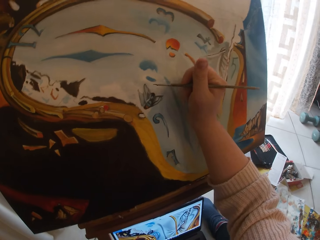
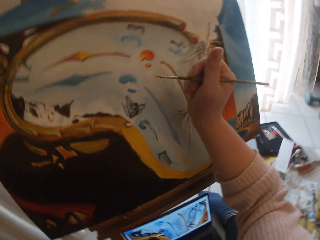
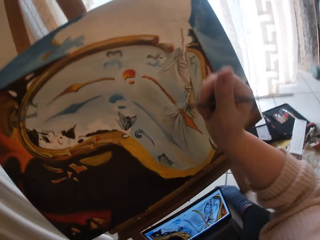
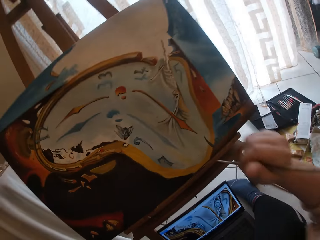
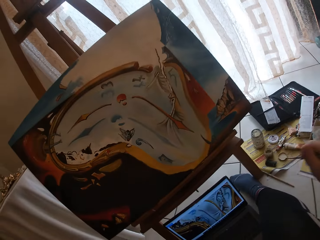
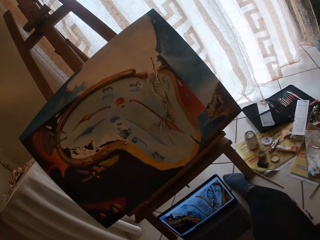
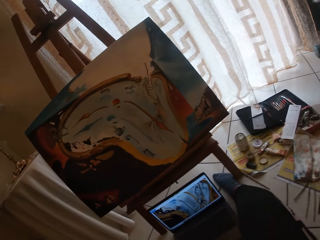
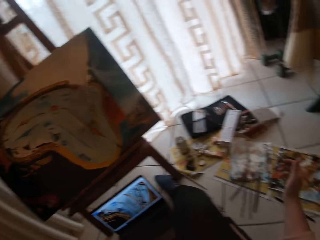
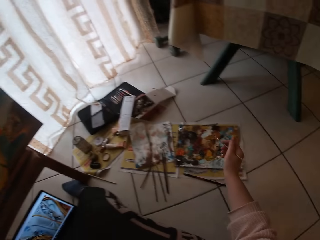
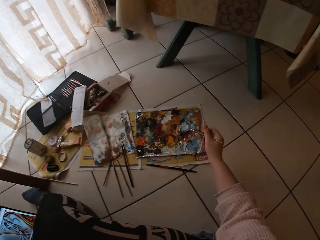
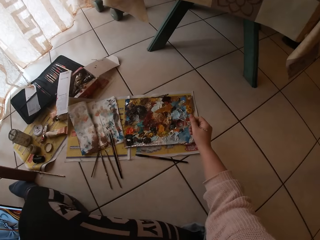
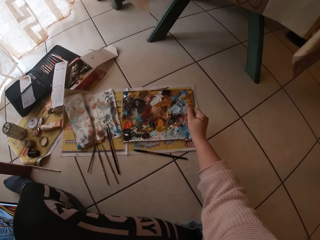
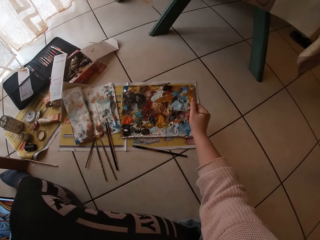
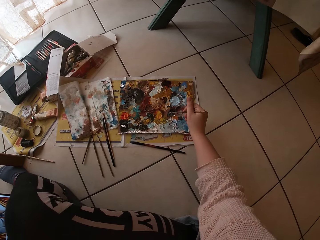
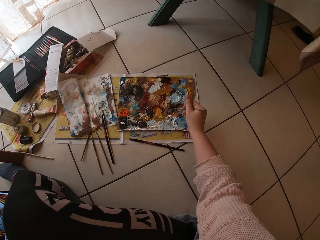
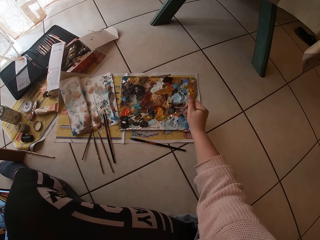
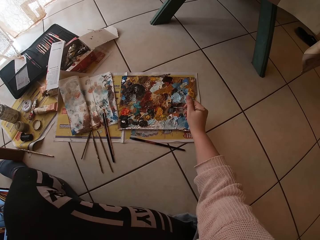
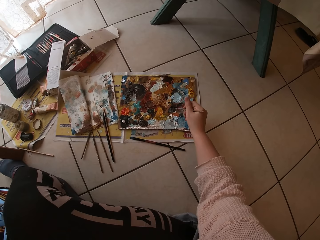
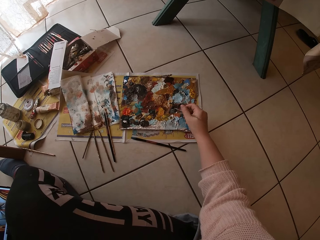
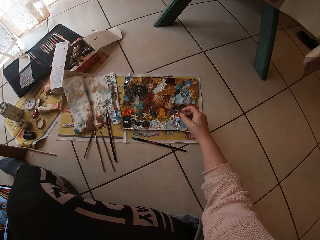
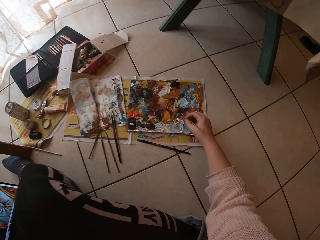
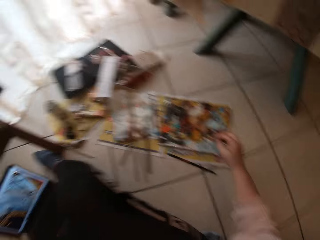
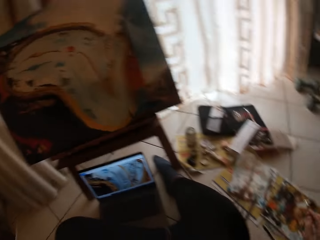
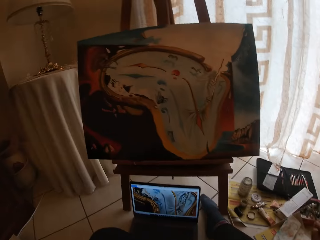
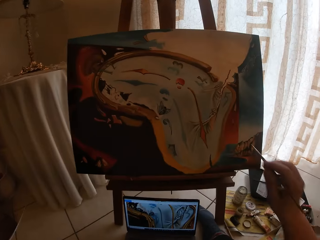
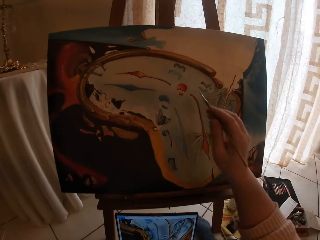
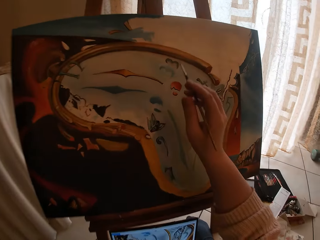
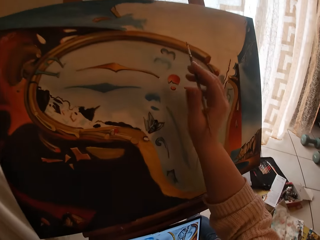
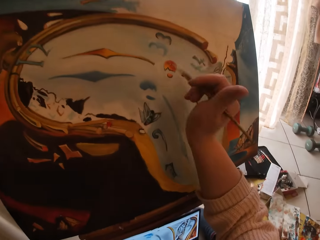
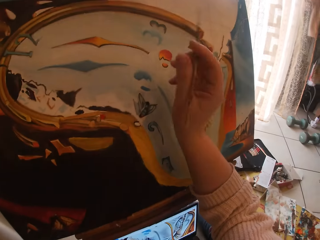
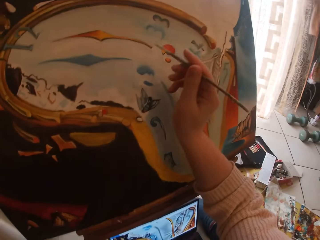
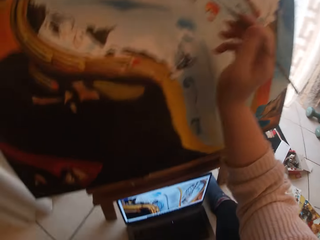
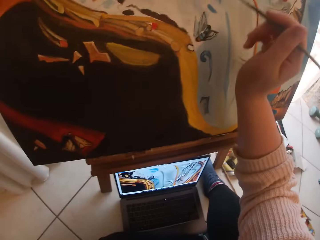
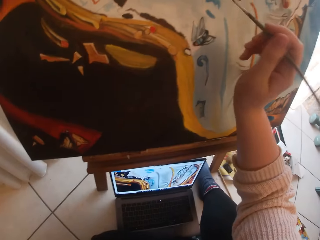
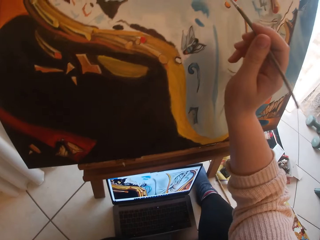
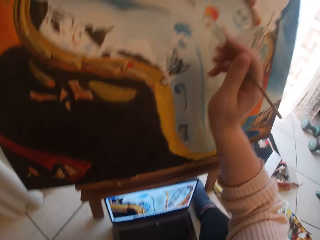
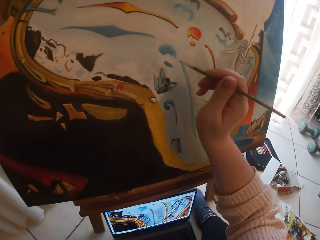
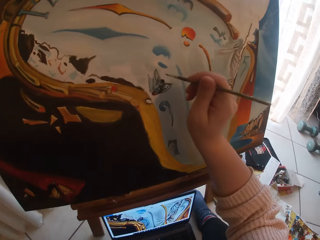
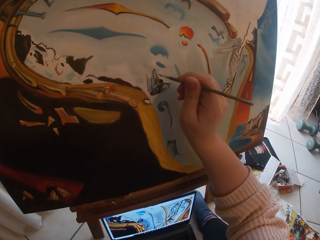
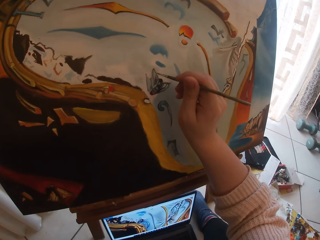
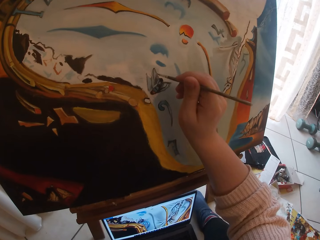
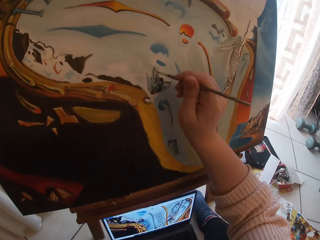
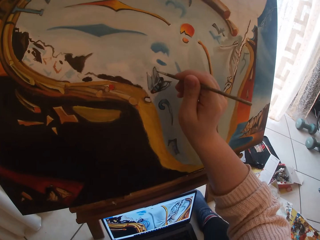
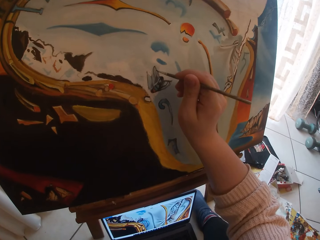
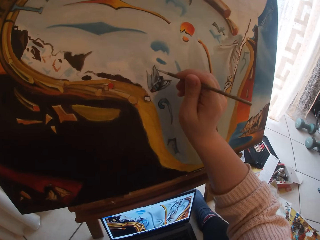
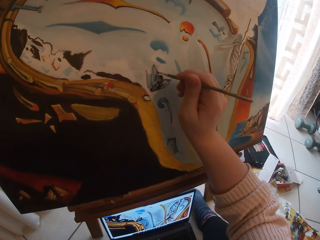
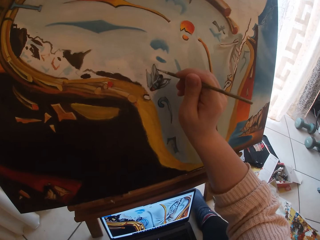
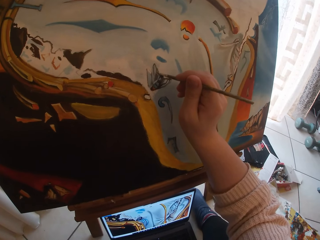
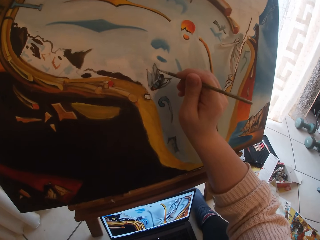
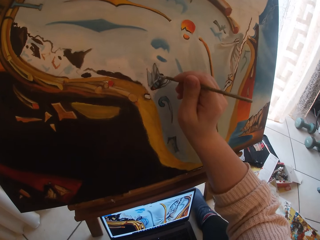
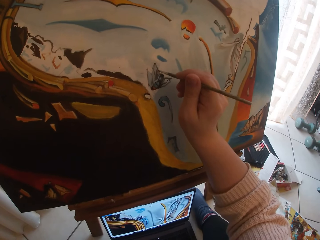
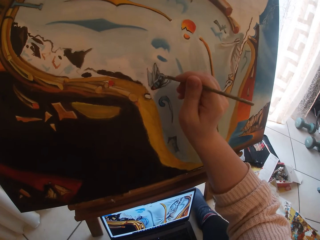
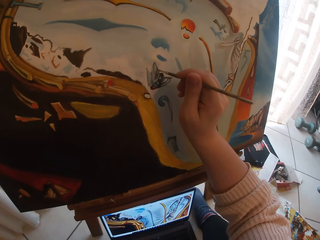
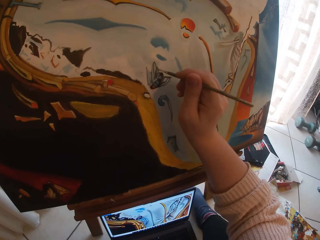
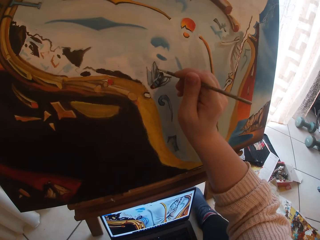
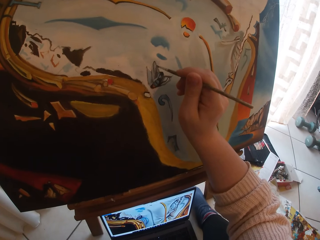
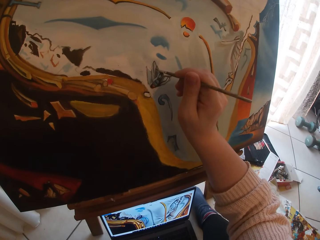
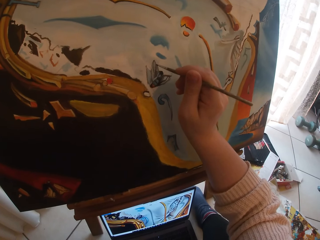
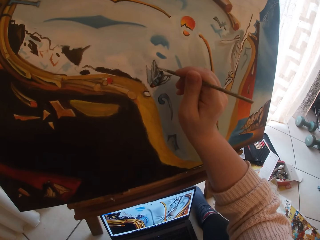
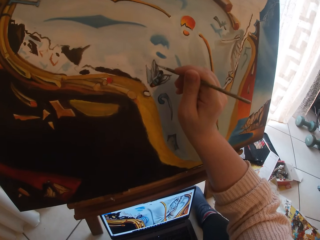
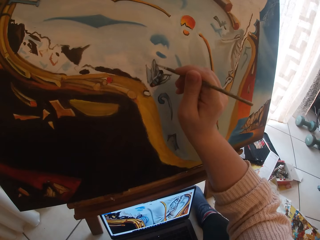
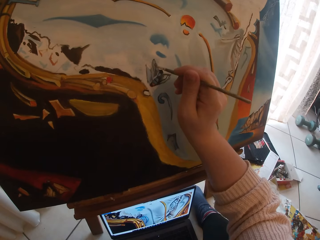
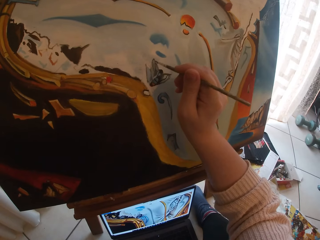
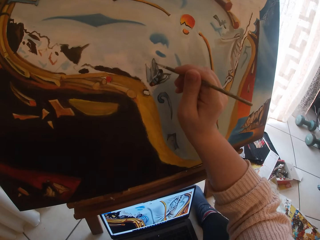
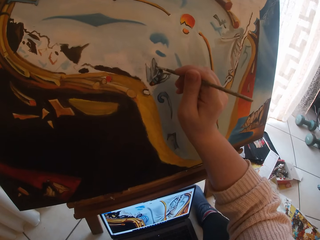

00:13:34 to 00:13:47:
The camera wearer swirls the brush on the palette. They pick art paint with the paint brush. They paint the canvas.

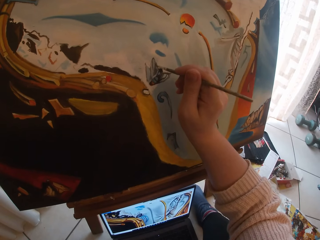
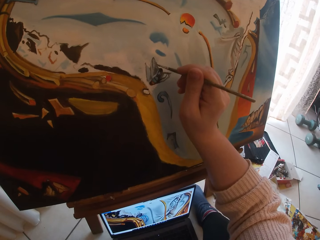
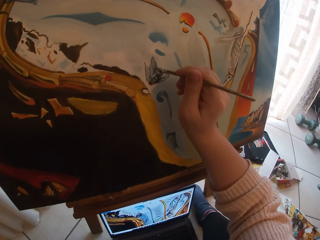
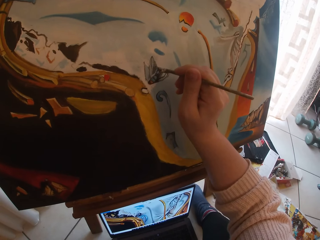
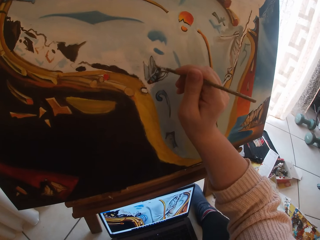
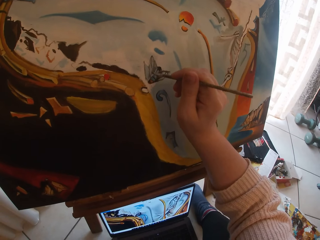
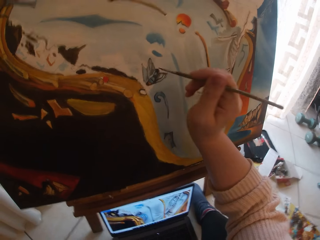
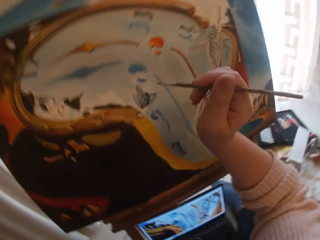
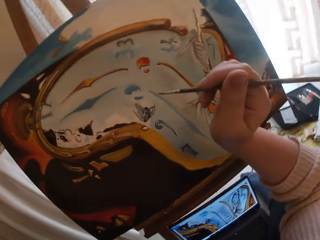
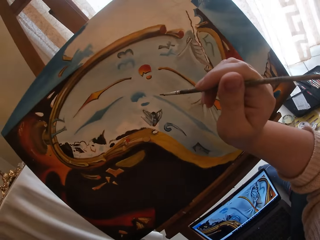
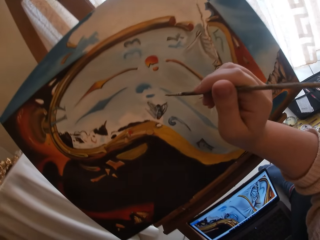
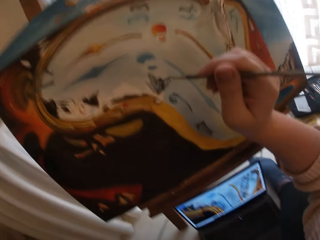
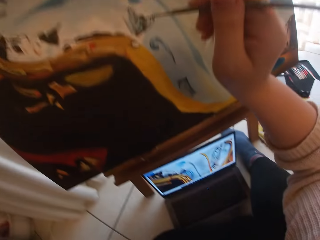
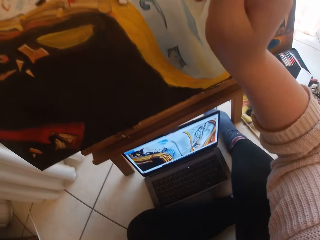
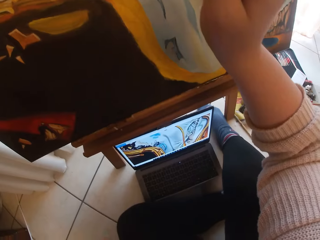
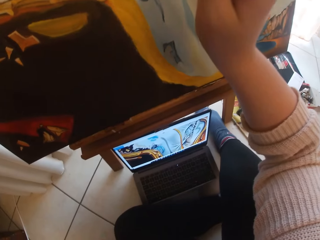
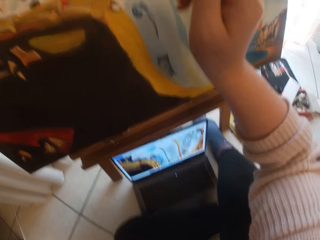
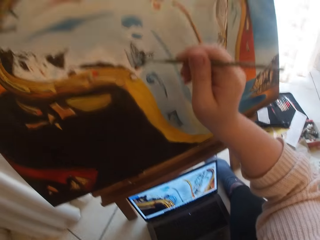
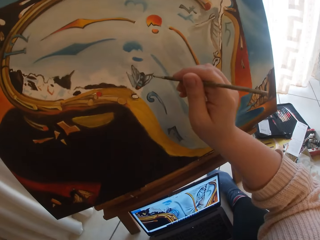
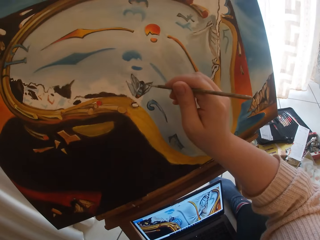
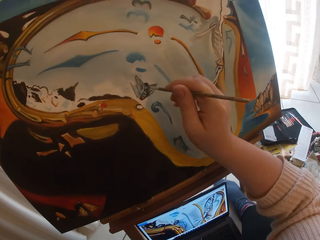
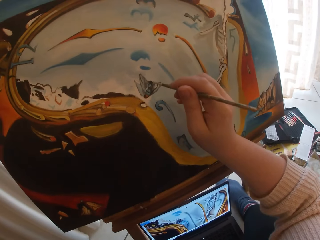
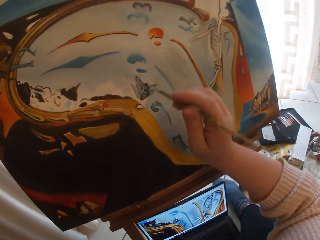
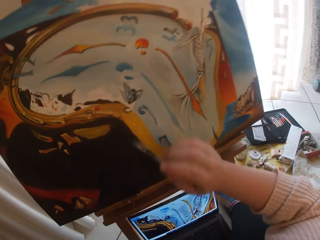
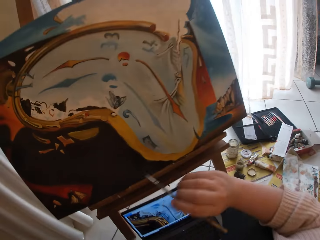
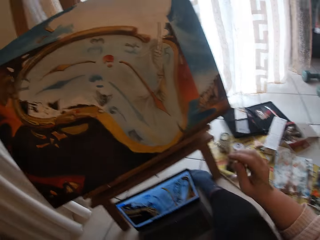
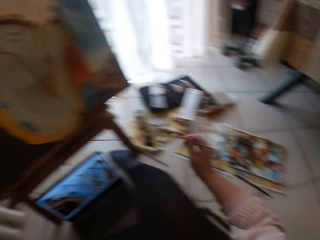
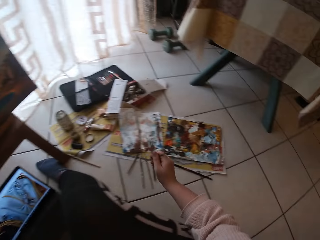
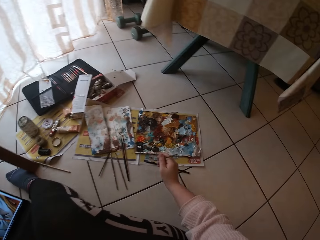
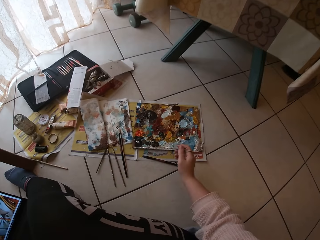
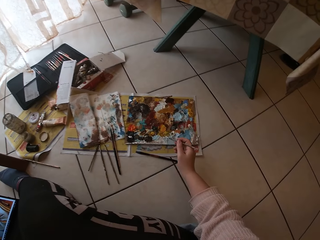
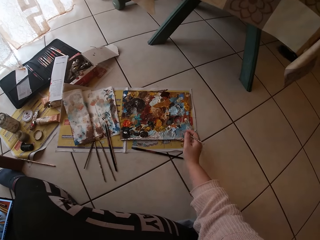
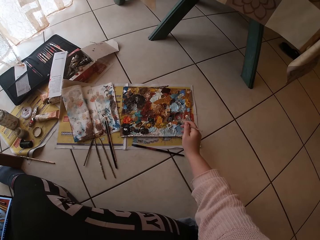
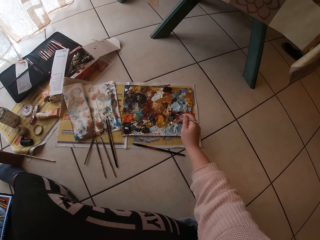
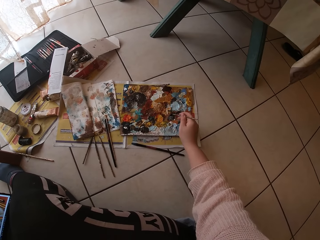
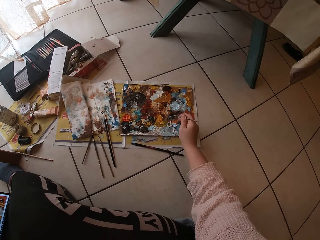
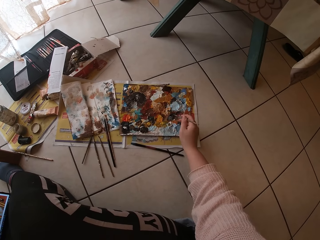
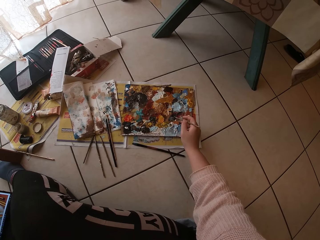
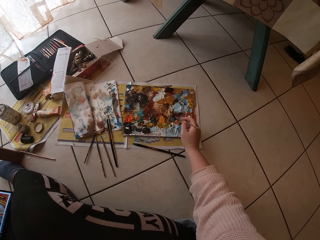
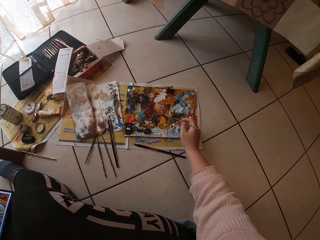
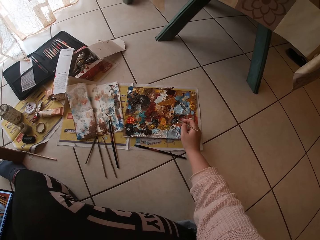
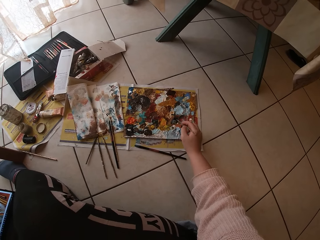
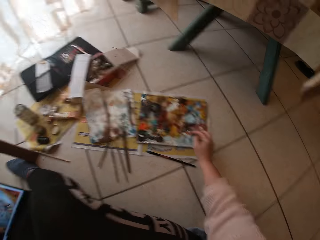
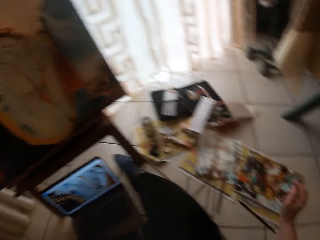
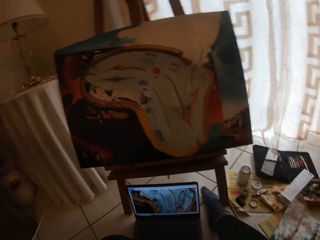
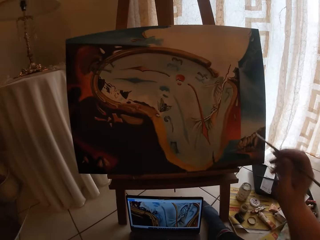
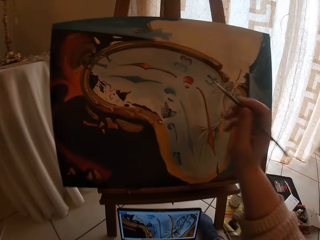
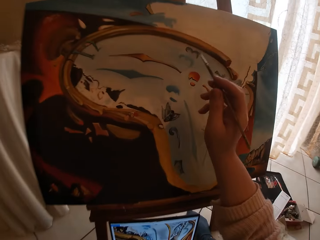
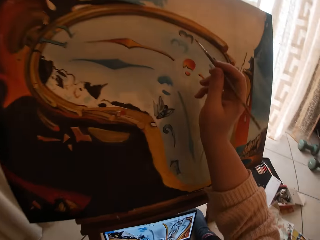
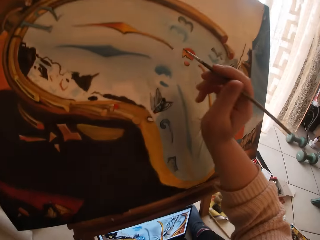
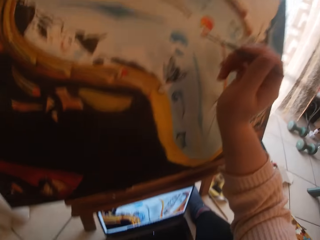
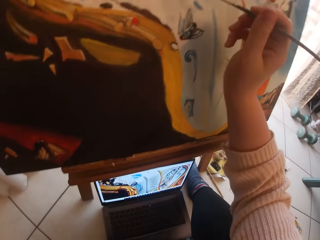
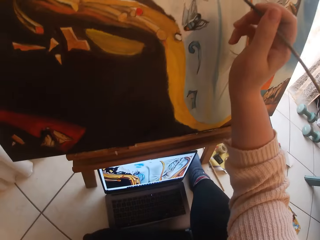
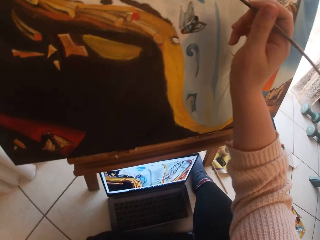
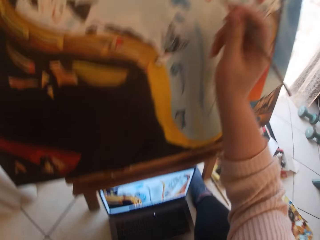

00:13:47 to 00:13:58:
The camera wearer swirls the brush on the palette. They take the paint on the paint palette.
